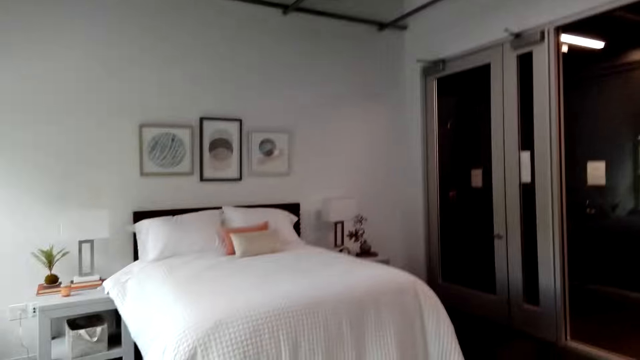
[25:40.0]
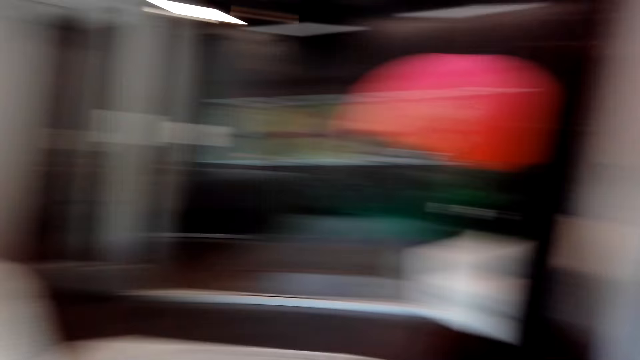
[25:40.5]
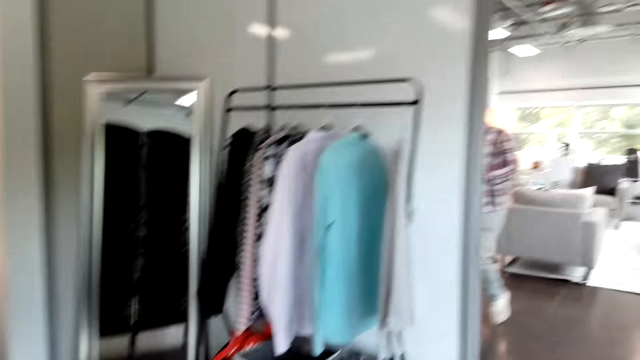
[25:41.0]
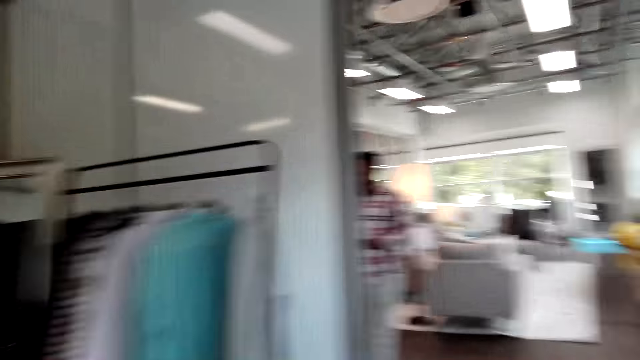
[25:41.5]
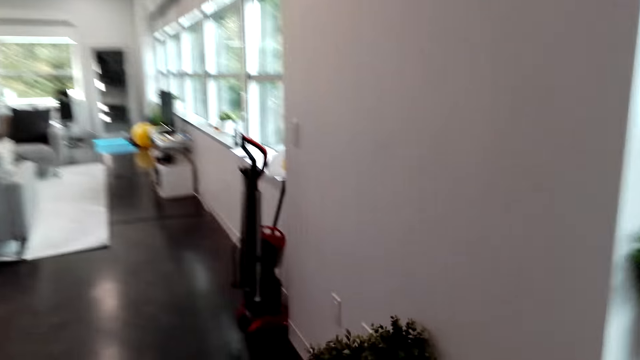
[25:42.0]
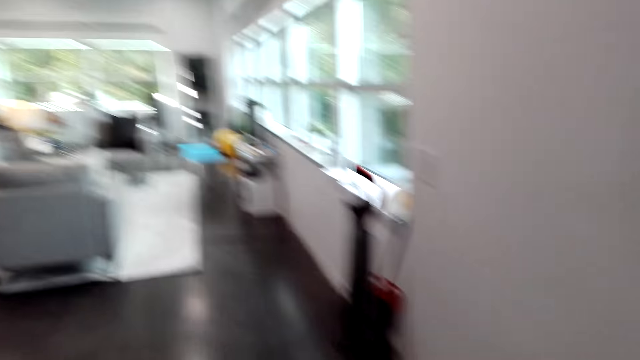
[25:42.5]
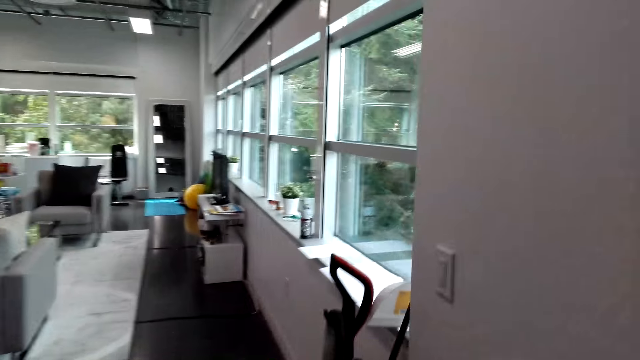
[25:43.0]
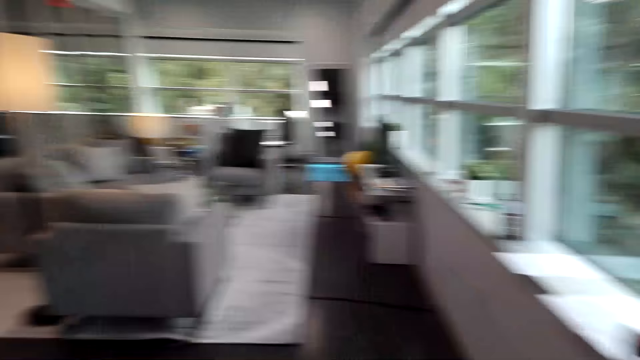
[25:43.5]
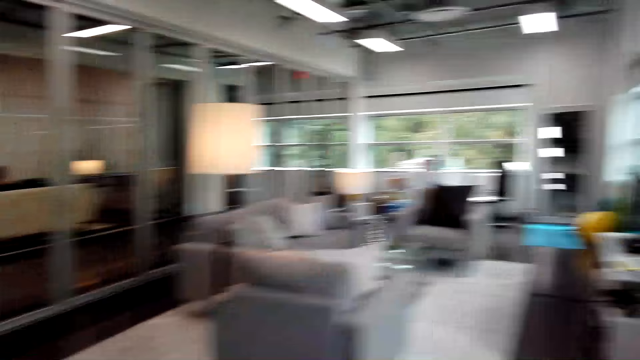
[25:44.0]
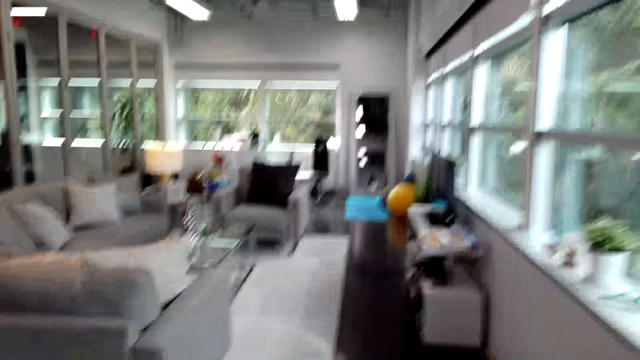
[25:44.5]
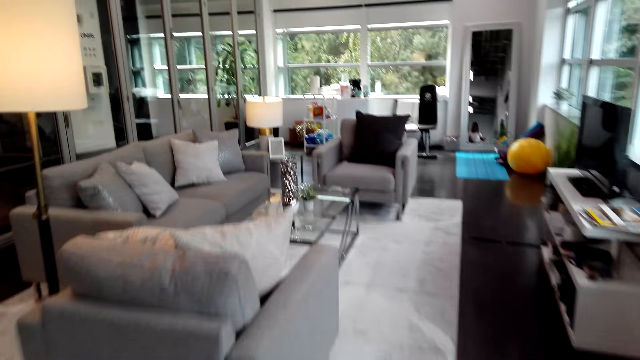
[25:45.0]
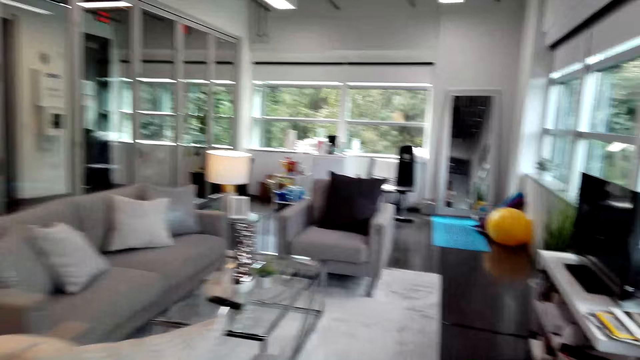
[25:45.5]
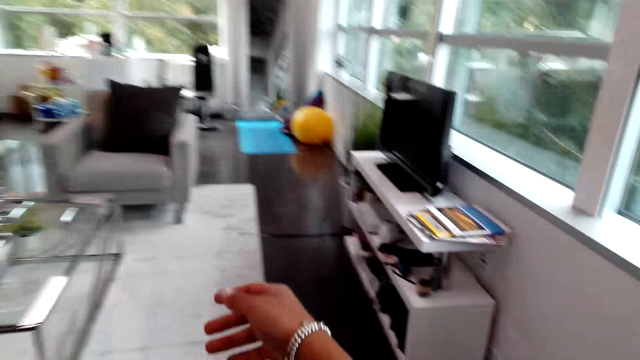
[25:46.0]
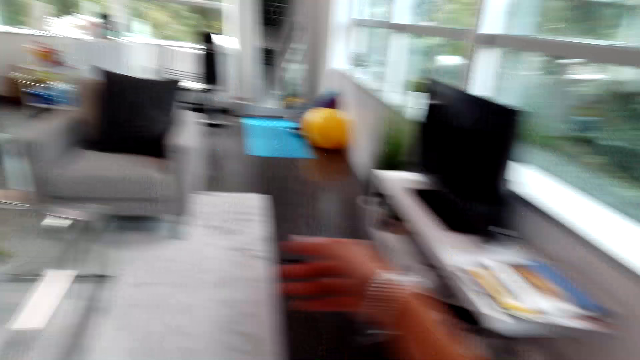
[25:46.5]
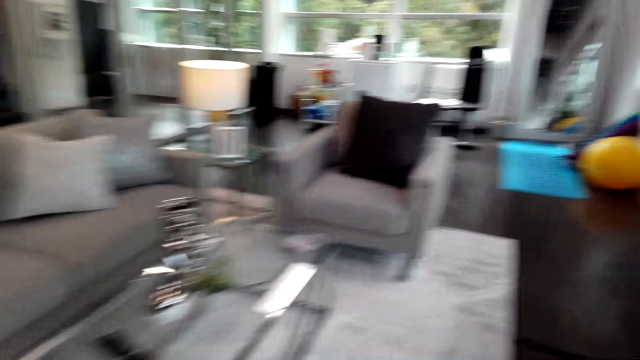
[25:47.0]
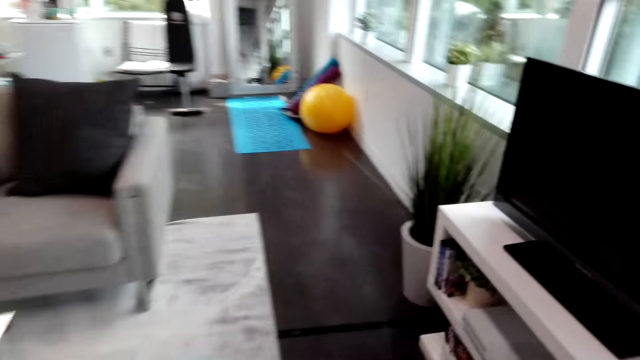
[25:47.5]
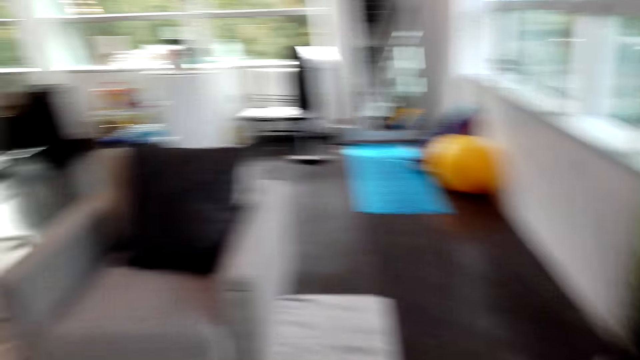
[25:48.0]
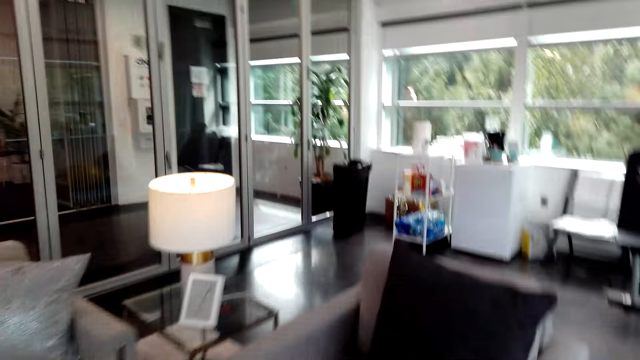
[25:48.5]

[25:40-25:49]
The camera wearer looks at the bed. They look around the house. They walk around the house. They converse with a man. The man converses with the camera wearer.

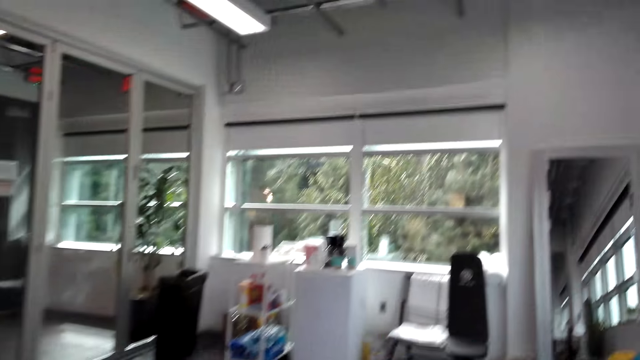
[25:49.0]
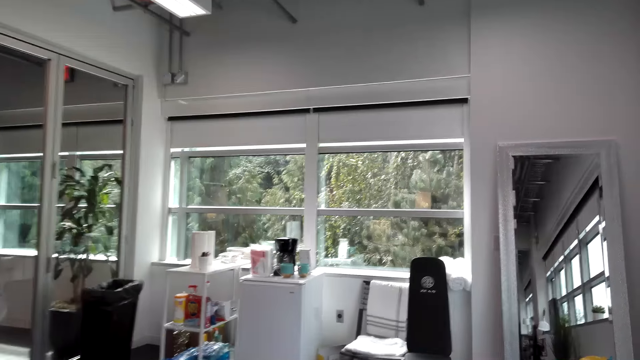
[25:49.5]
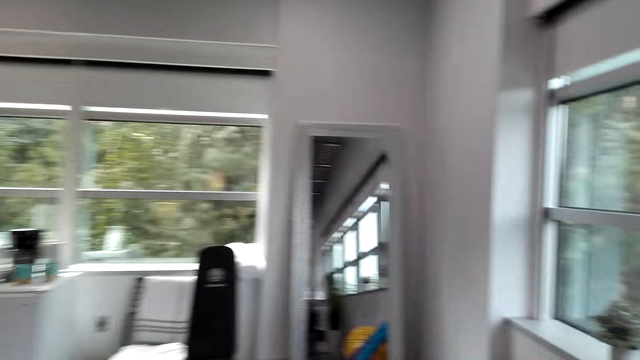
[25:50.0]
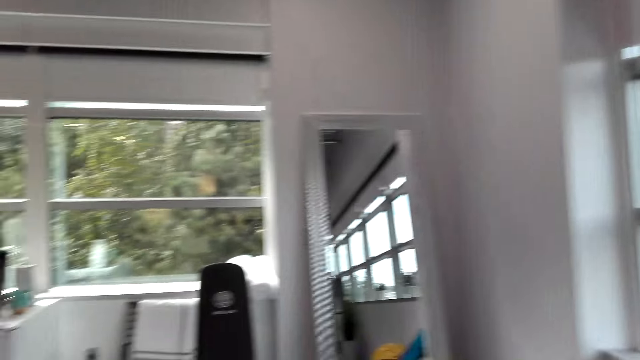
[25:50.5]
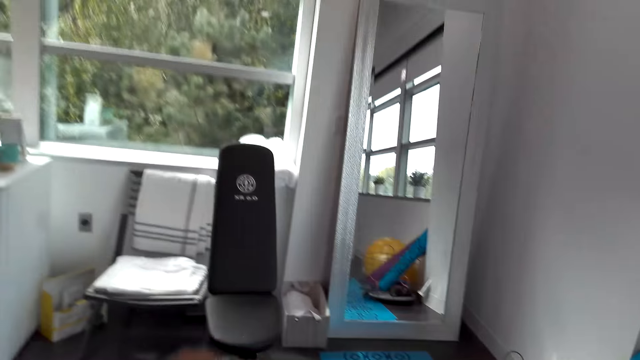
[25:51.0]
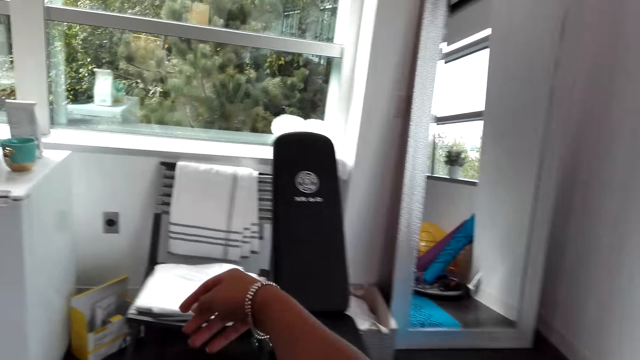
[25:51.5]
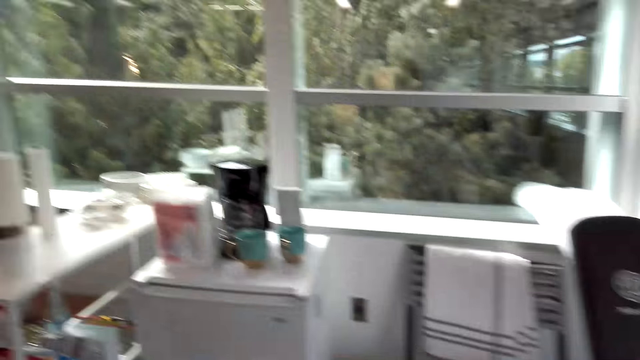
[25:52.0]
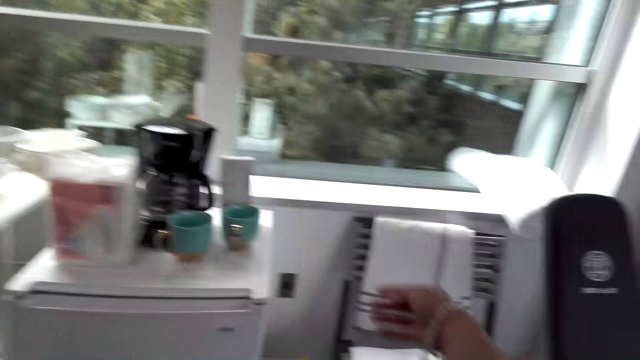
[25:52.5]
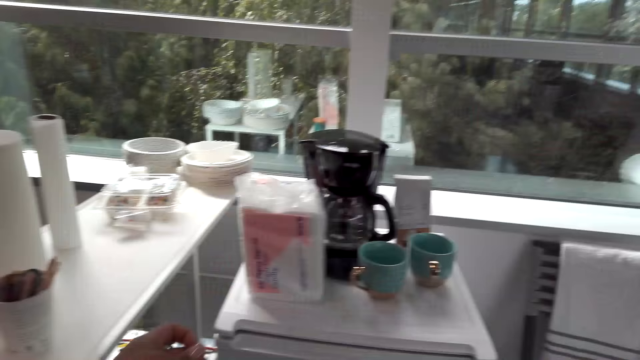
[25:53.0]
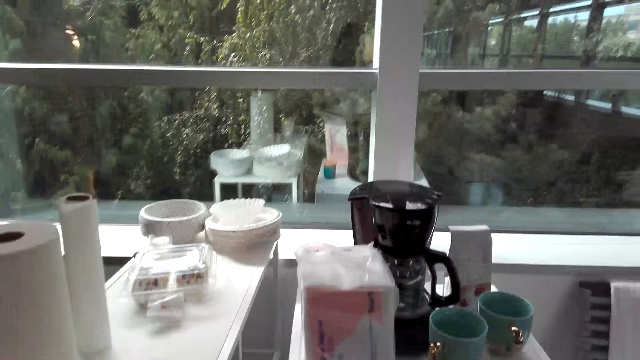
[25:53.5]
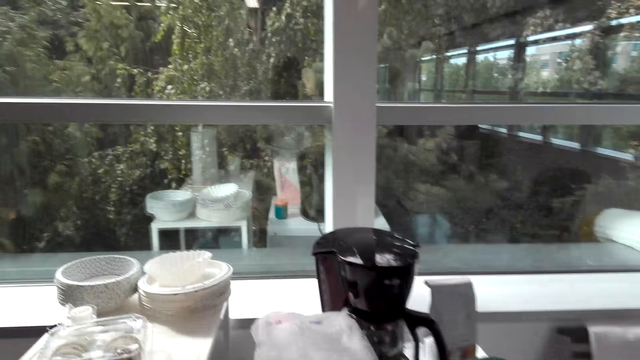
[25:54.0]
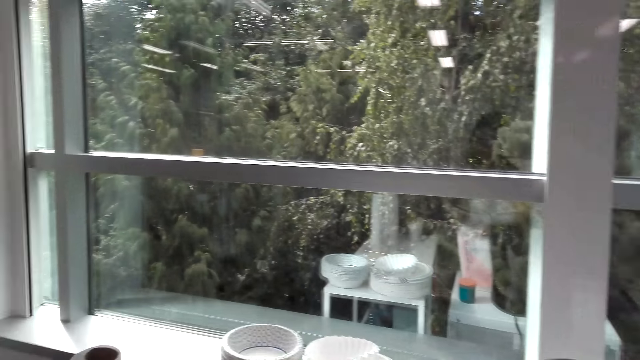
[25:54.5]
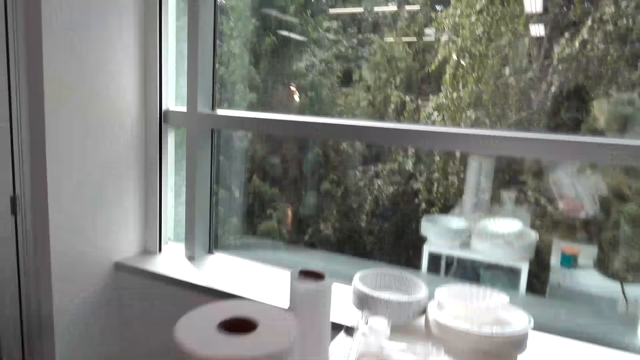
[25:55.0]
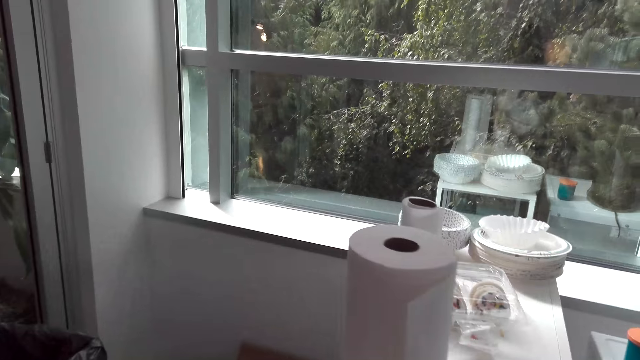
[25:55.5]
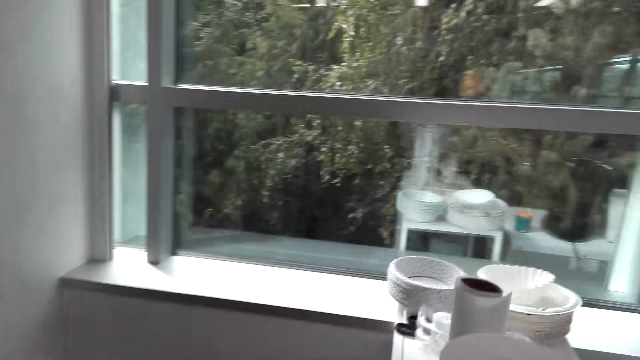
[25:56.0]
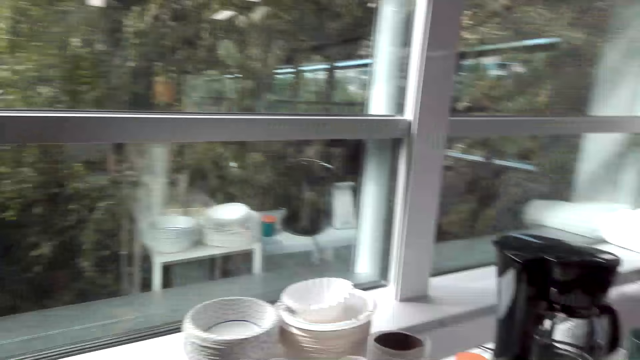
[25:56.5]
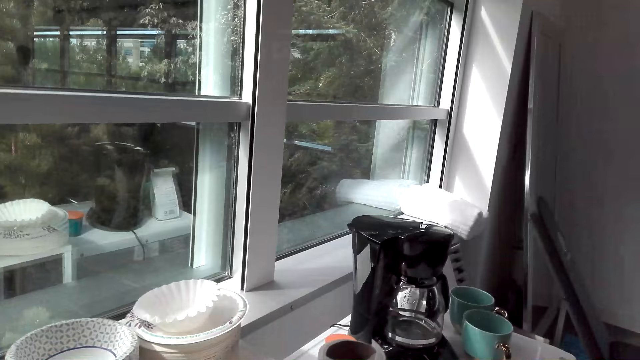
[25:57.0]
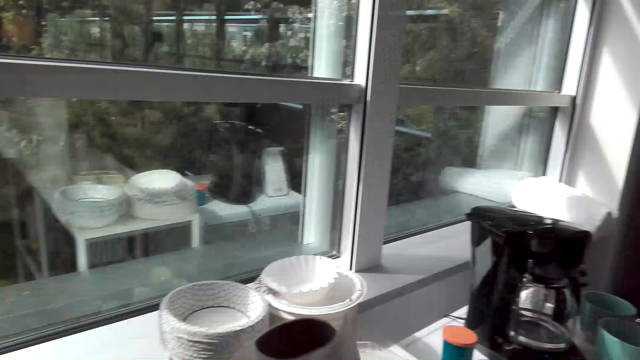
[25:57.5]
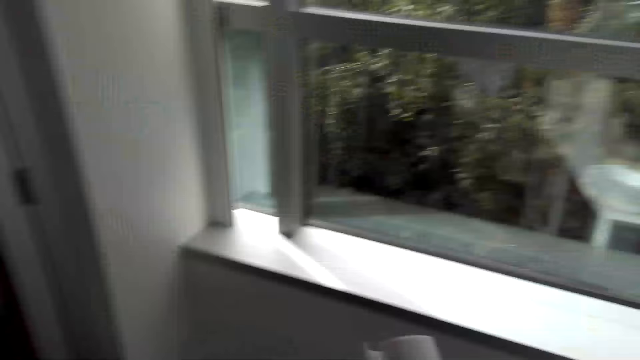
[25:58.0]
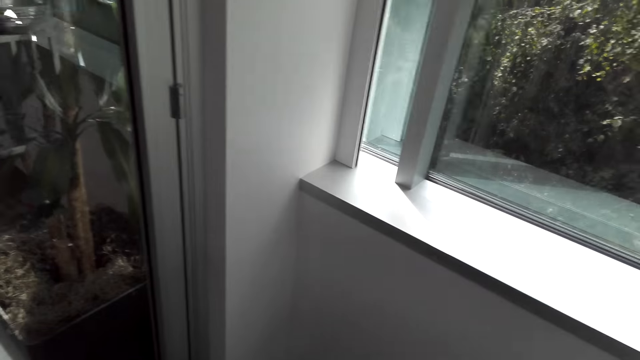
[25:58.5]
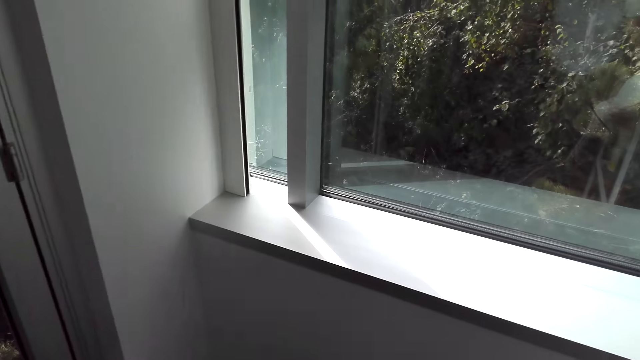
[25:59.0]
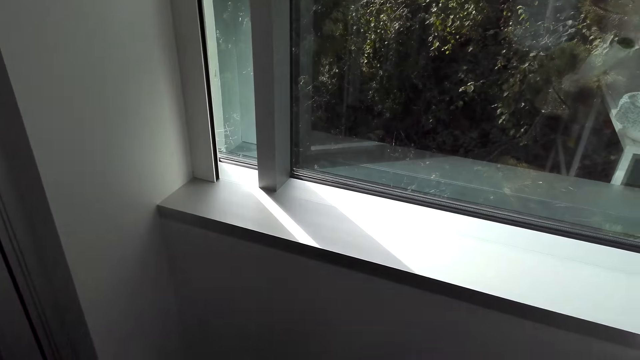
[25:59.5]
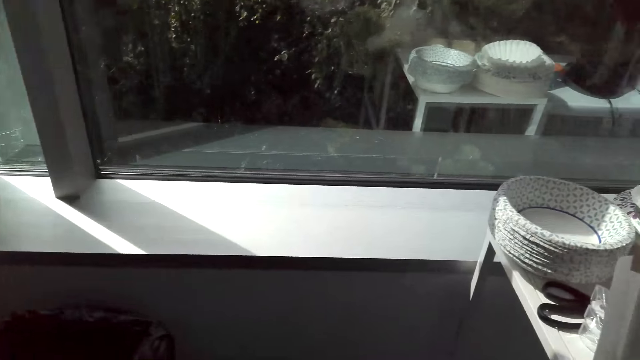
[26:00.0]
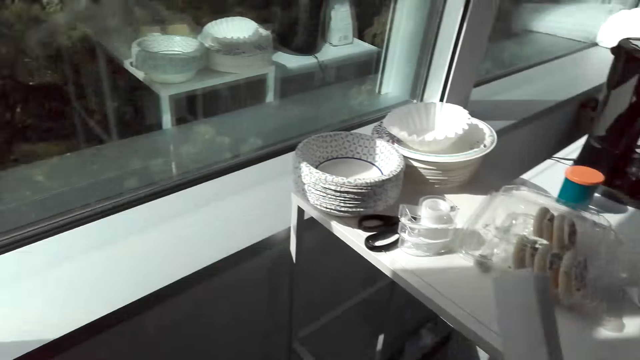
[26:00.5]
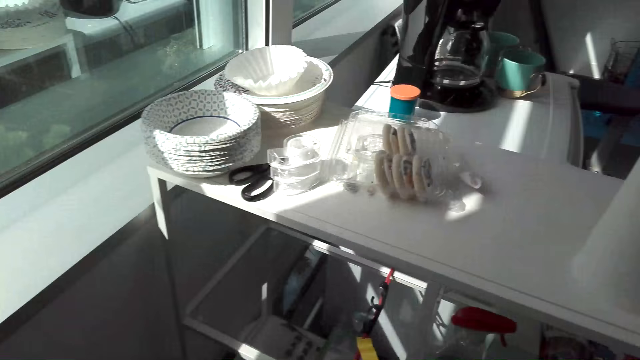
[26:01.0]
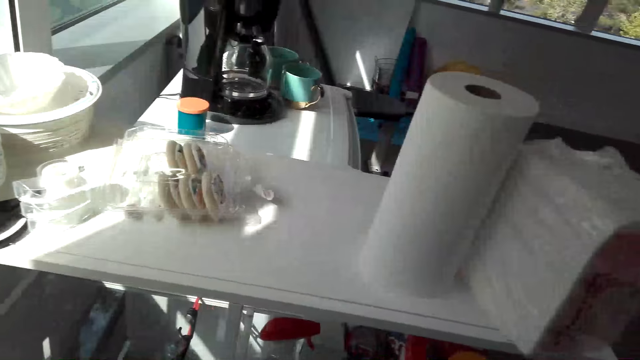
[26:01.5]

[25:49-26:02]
The camera wearer walks around the house. They walk around the house again. They move serviettes. They pick up a piece of paper. They put the paper in the dustbin.
